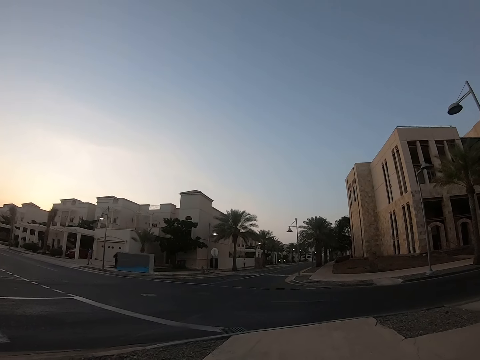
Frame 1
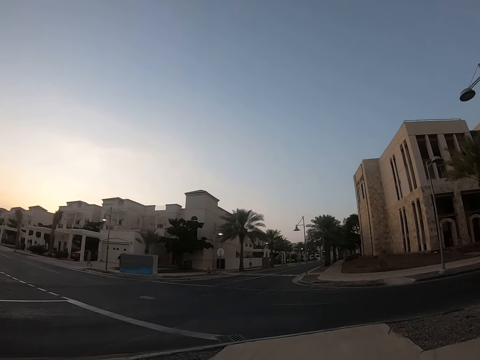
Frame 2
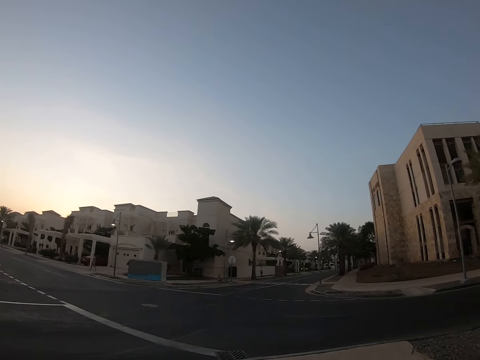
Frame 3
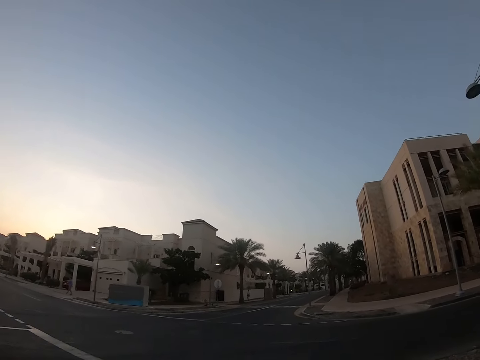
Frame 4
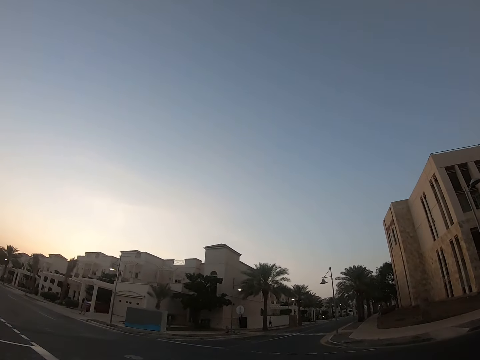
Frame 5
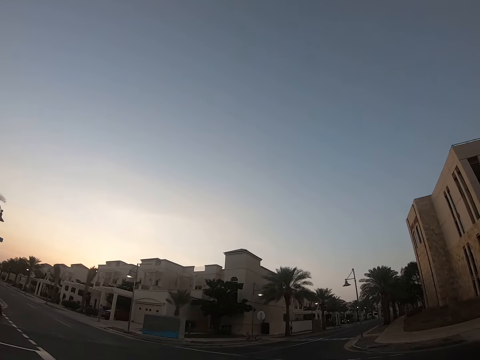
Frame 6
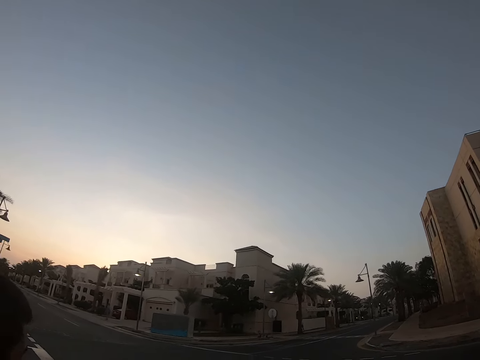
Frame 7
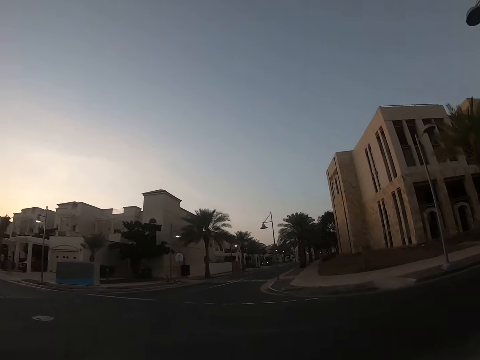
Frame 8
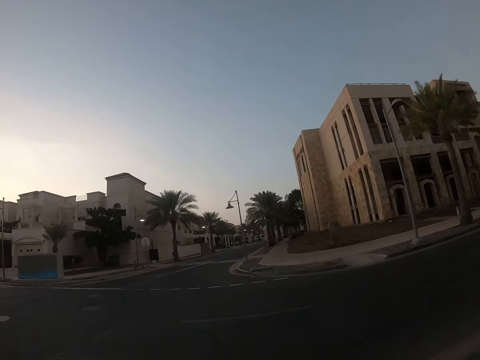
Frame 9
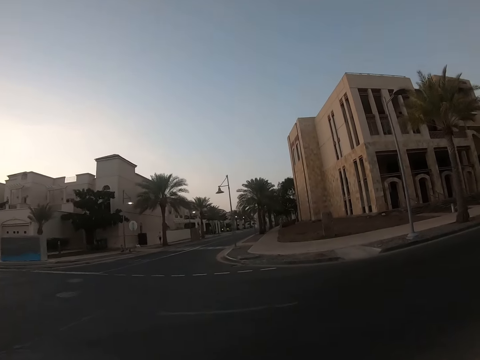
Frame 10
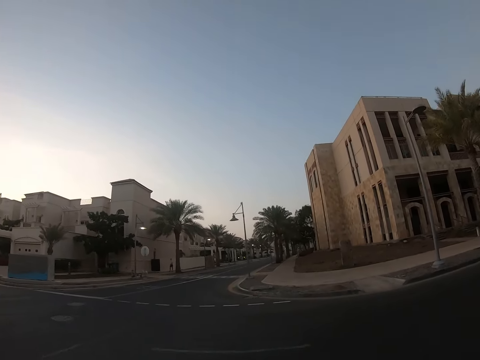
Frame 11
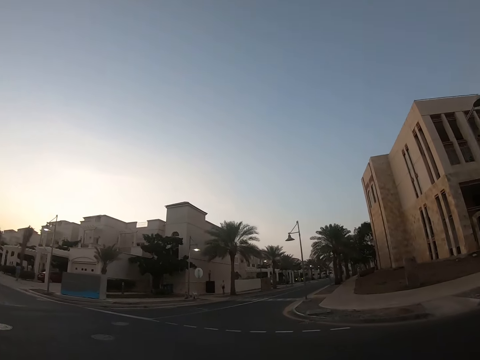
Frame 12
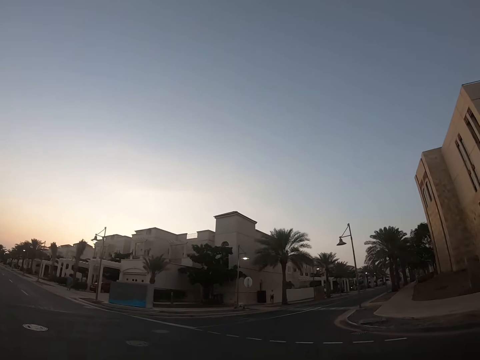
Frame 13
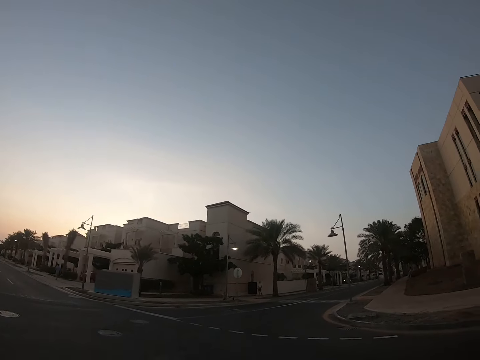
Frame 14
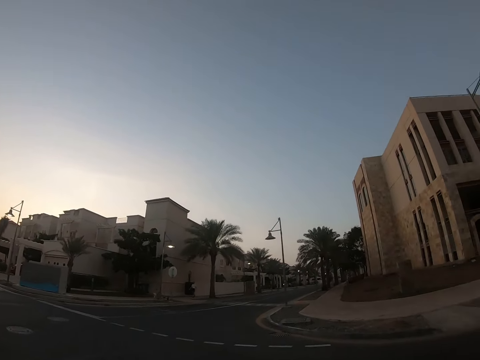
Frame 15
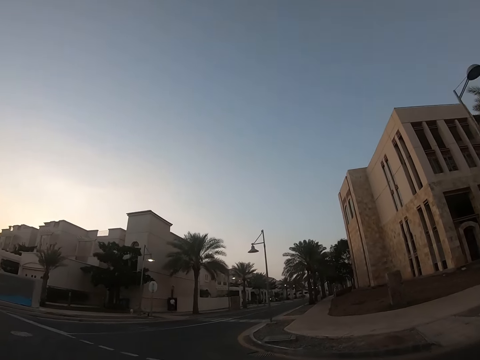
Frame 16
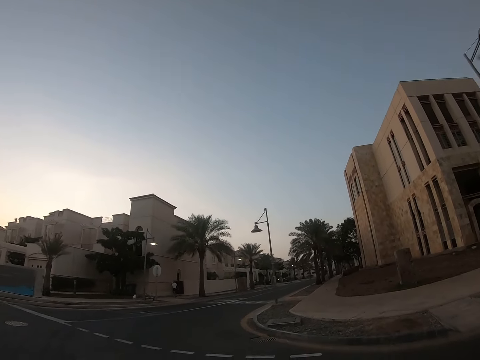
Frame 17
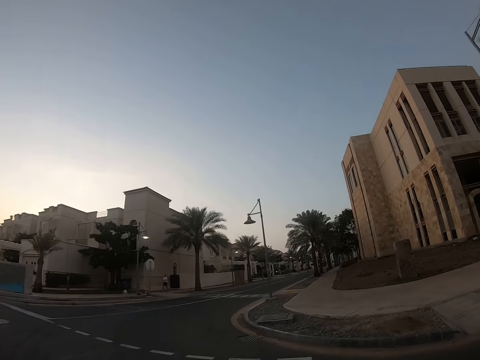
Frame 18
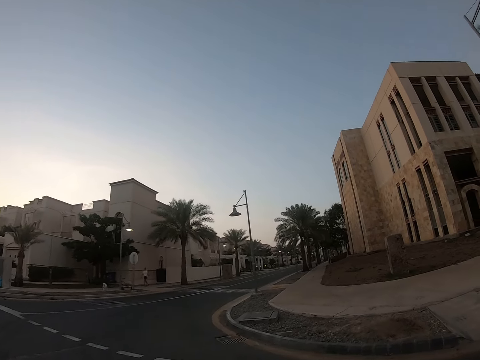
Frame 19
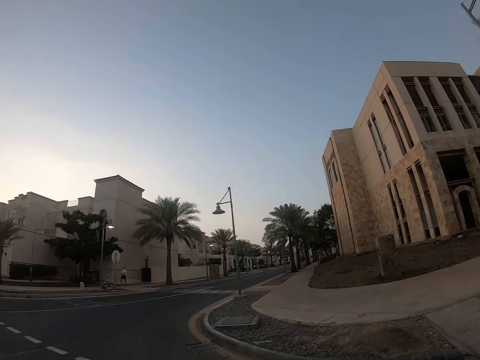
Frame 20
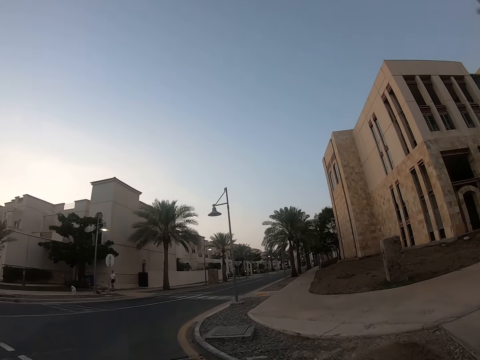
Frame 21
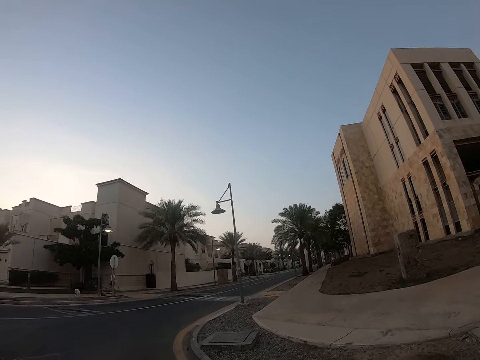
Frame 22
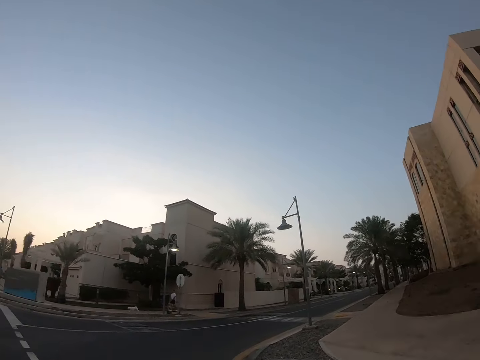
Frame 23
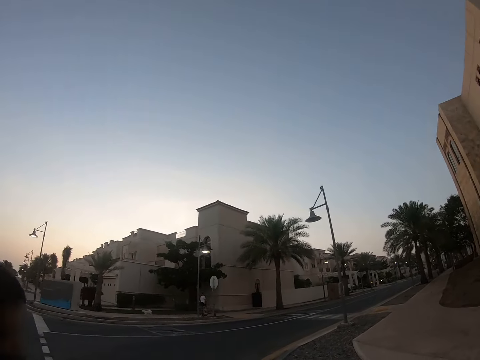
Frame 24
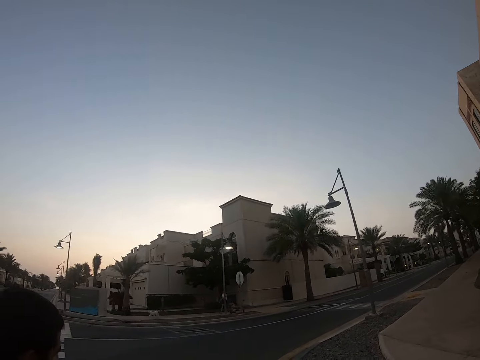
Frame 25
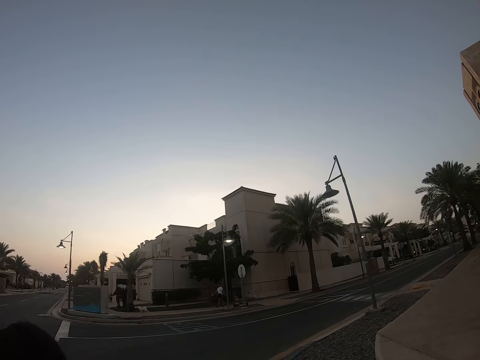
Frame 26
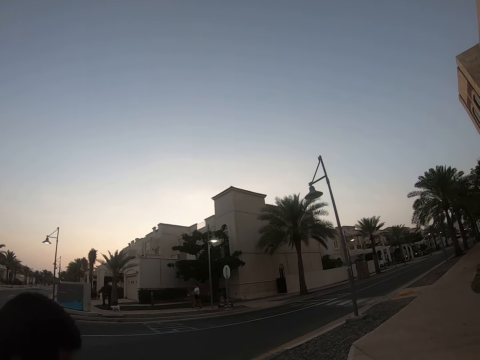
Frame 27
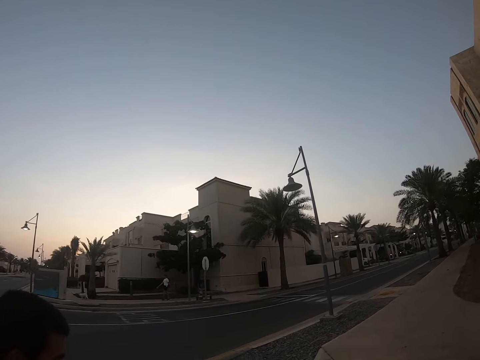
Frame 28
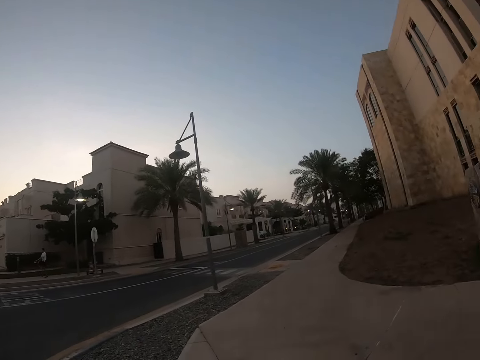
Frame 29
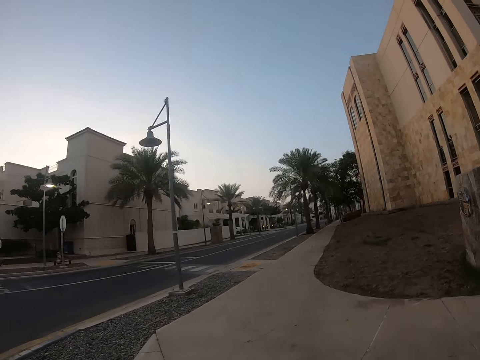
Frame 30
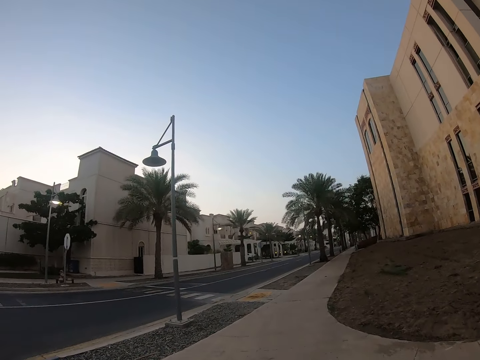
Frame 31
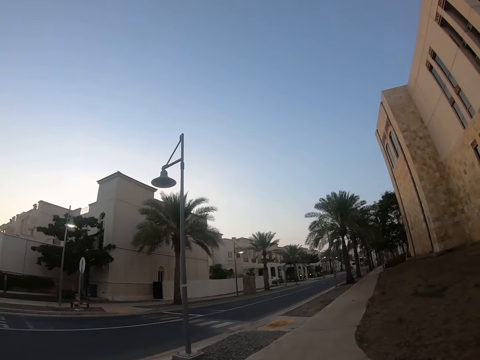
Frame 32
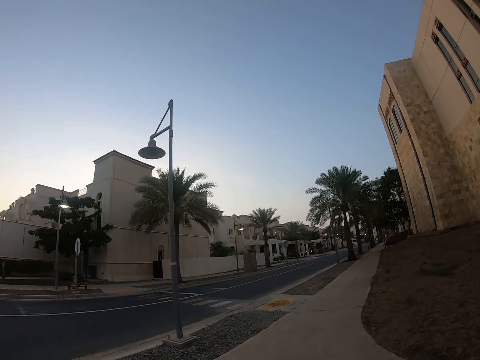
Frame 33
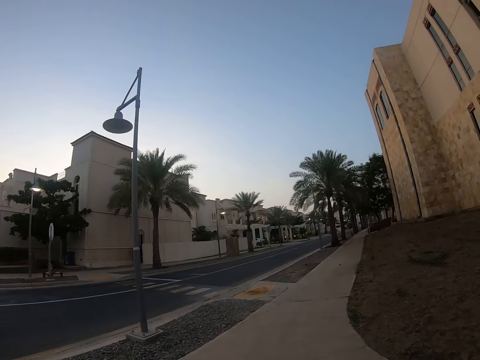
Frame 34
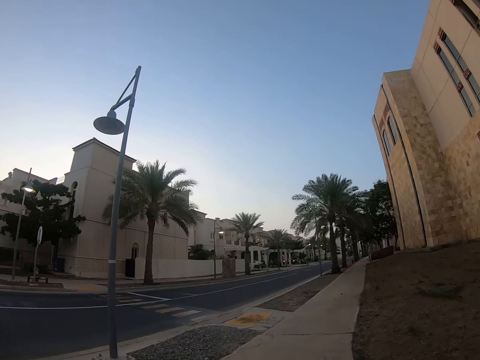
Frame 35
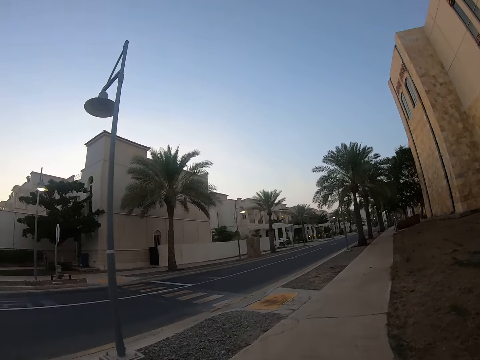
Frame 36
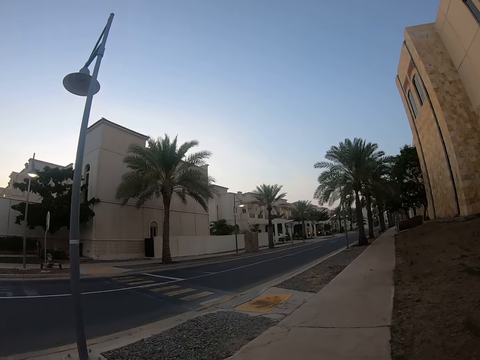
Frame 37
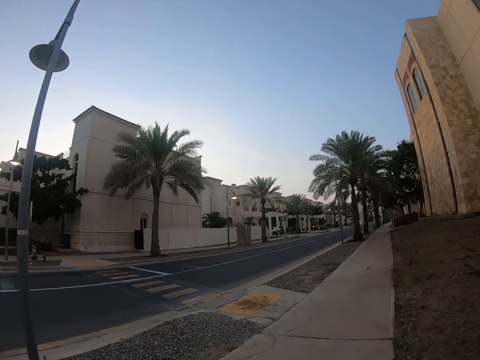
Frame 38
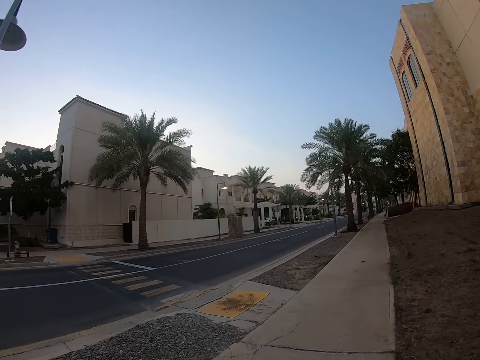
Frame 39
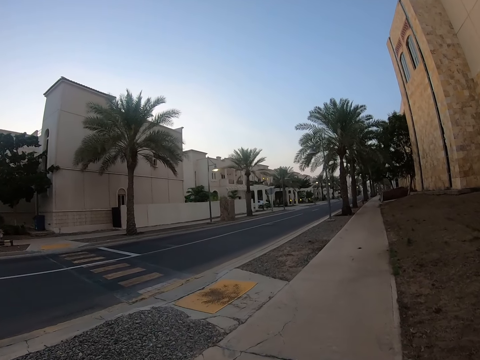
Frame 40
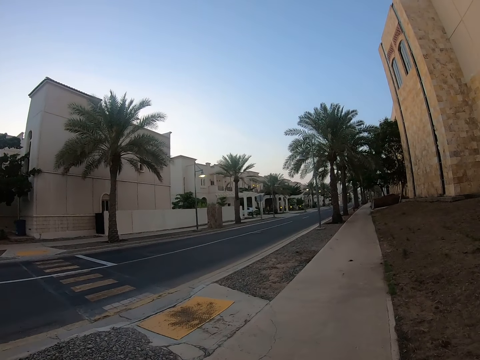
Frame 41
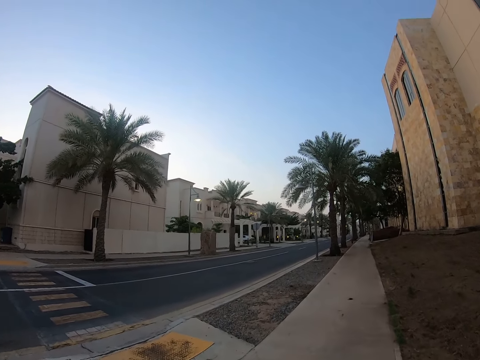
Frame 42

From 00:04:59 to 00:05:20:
A man walks on a sidewalk. The camera wearer crosses a road. Another man walks past the camera wearer. Another person walks around. The first man crosses the road. The camera wearer walks on the sidewalk.

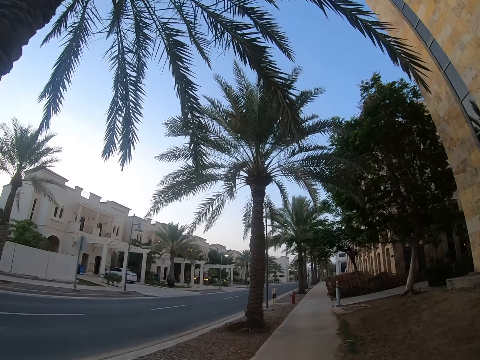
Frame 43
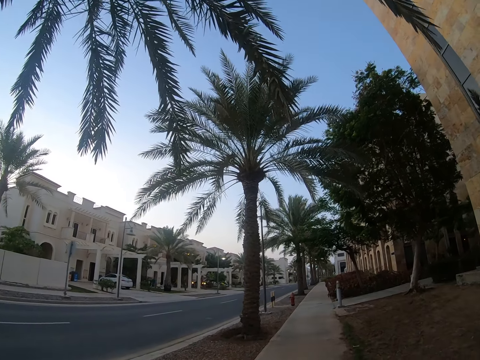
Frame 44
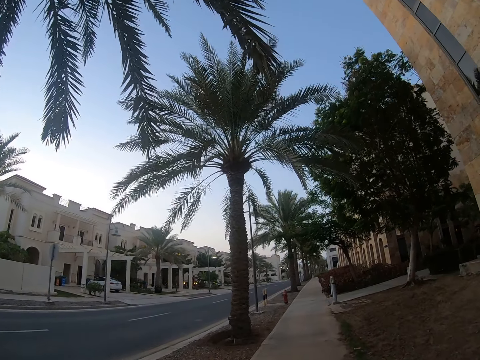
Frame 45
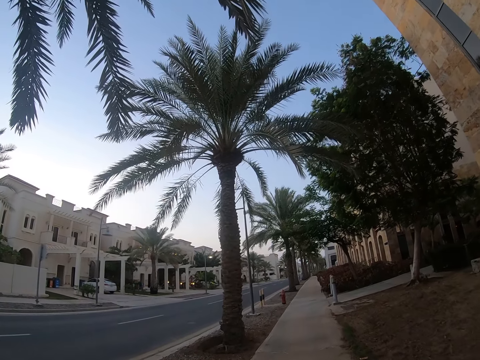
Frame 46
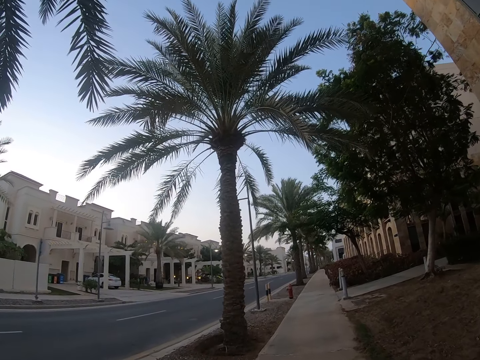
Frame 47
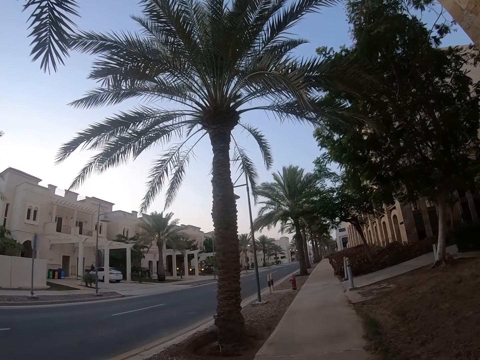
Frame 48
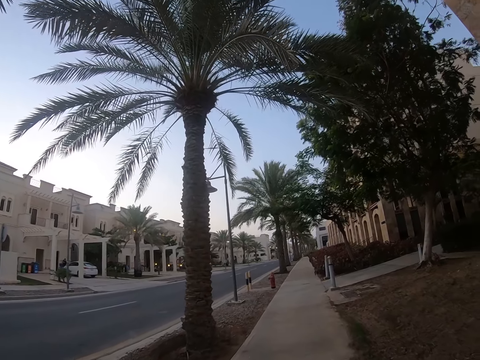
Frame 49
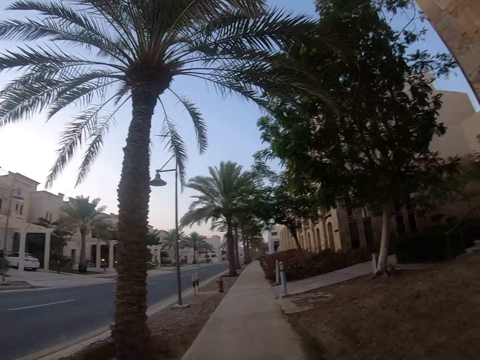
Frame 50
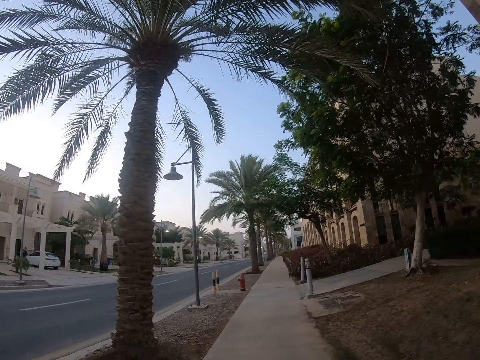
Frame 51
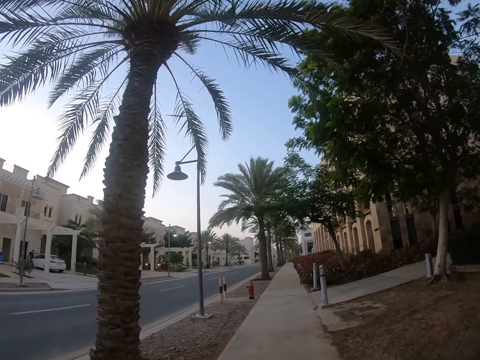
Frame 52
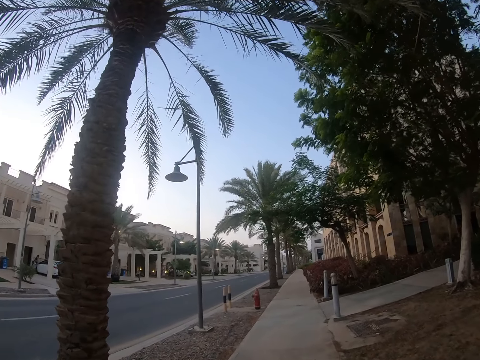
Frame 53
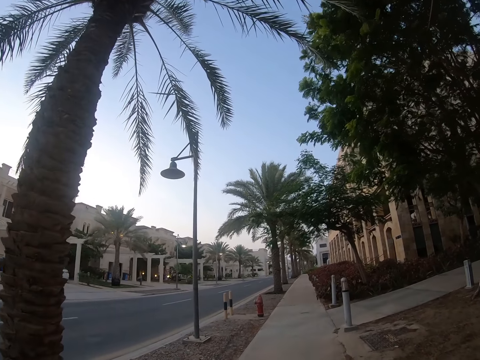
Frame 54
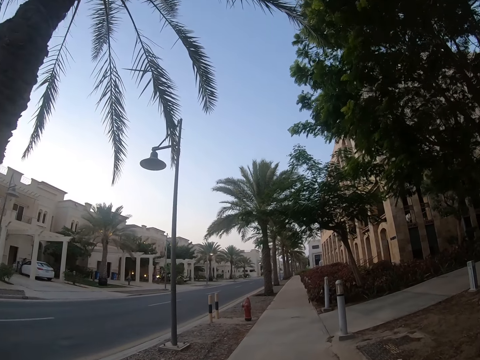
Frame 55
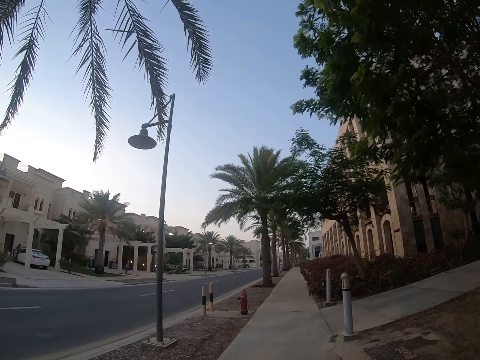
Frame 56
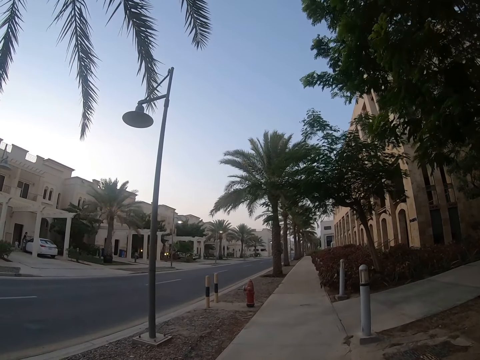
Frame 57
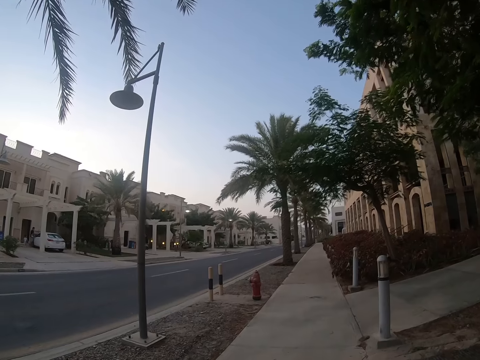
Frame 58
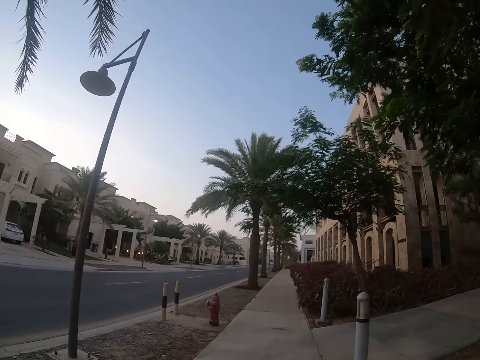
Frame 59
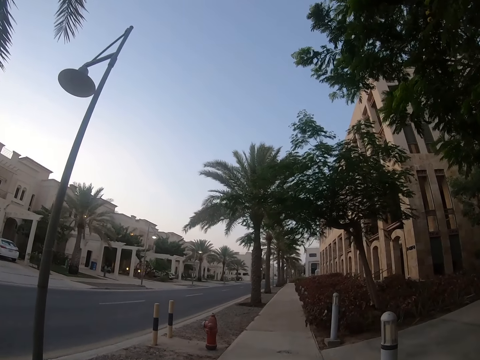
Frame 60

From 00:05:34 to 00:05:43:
The camera wearer looks around the road. They walk on a sidewalk. A person touches the car.
